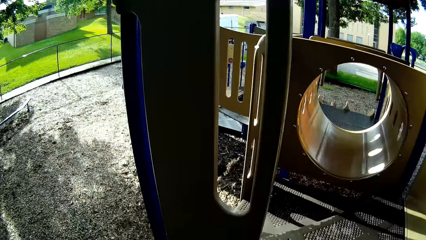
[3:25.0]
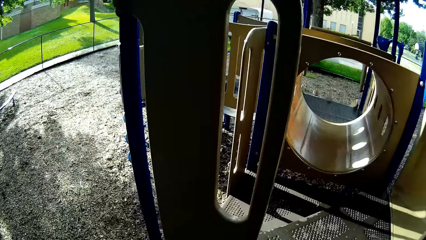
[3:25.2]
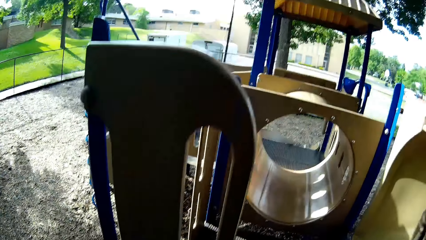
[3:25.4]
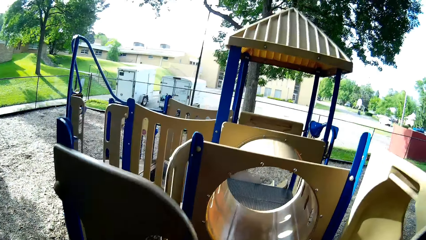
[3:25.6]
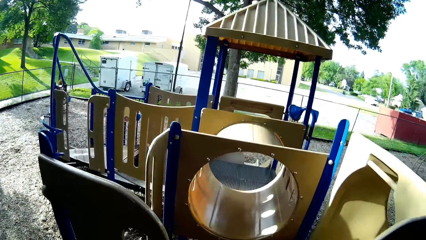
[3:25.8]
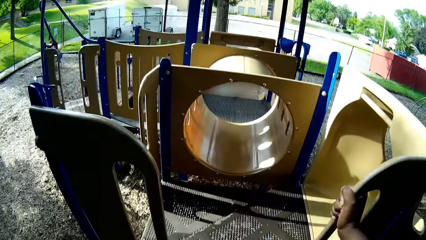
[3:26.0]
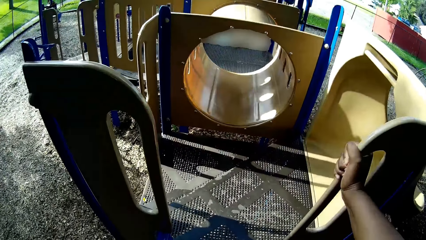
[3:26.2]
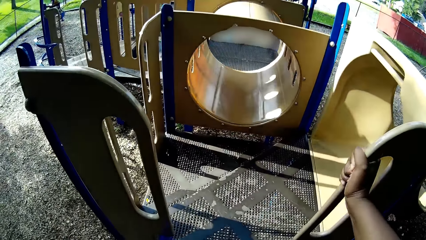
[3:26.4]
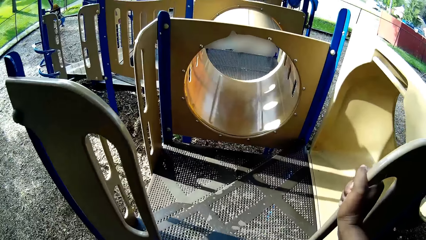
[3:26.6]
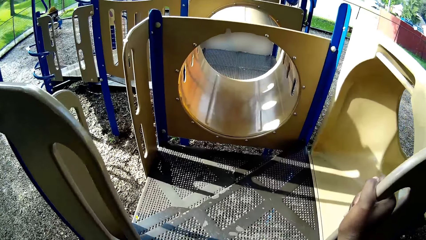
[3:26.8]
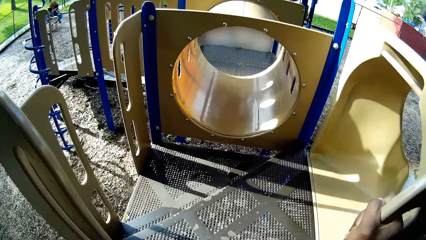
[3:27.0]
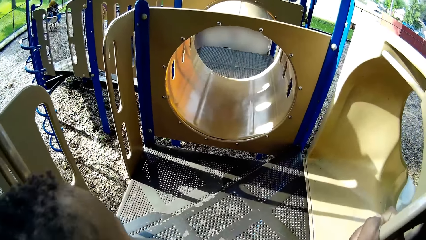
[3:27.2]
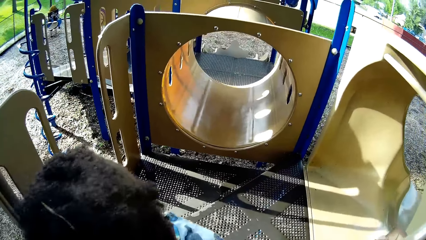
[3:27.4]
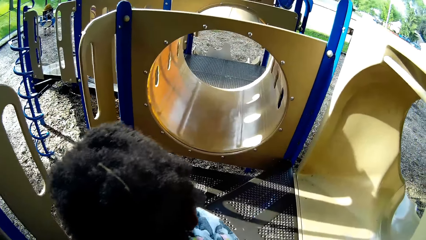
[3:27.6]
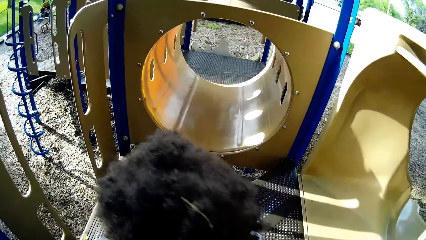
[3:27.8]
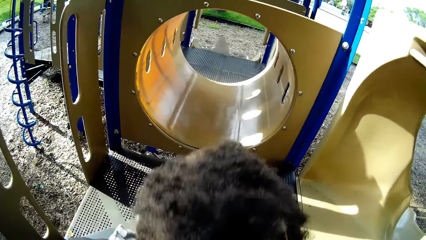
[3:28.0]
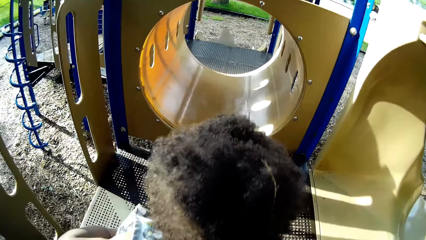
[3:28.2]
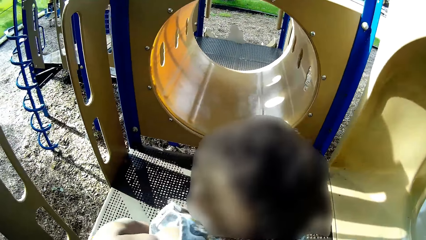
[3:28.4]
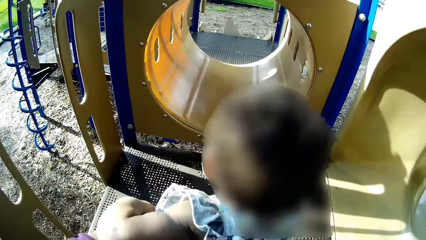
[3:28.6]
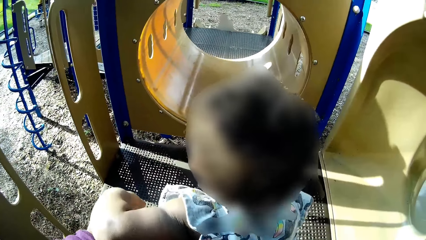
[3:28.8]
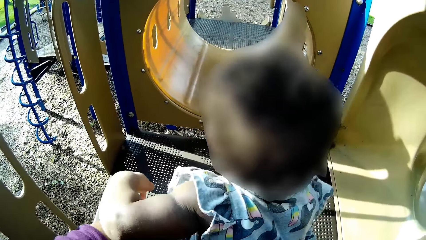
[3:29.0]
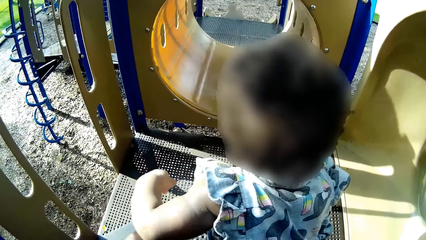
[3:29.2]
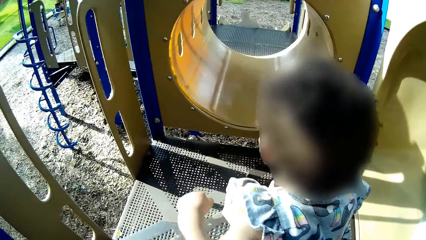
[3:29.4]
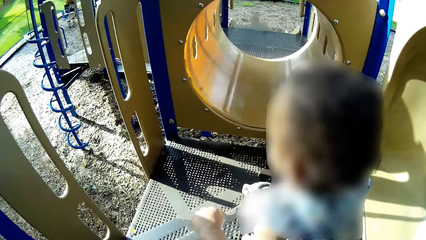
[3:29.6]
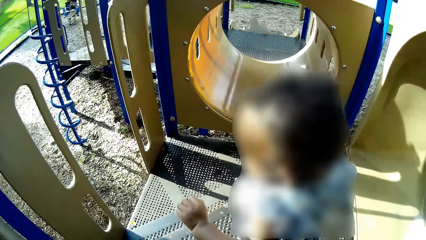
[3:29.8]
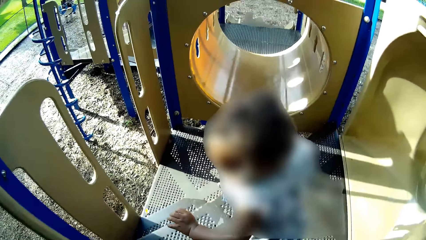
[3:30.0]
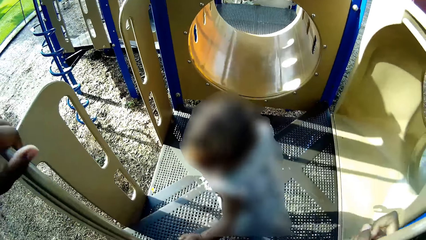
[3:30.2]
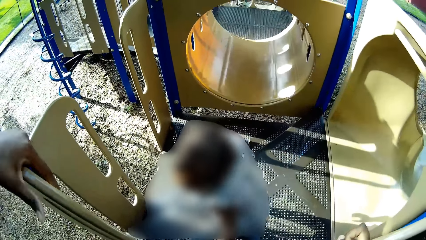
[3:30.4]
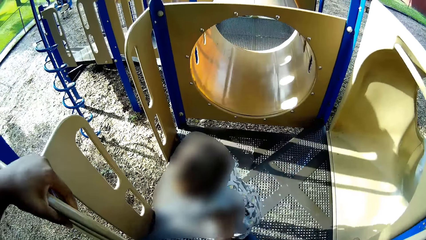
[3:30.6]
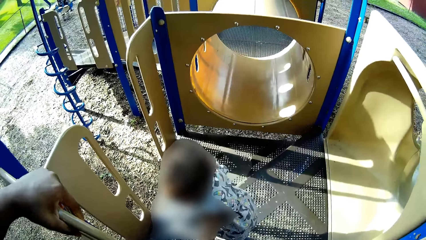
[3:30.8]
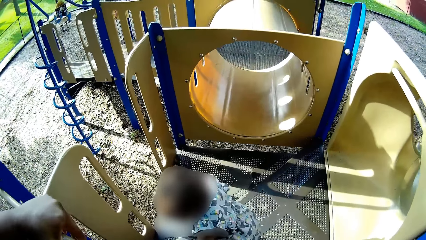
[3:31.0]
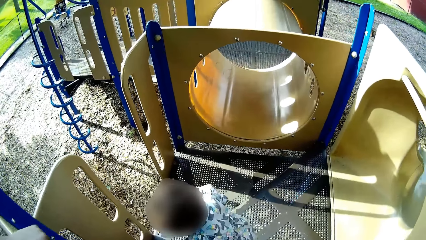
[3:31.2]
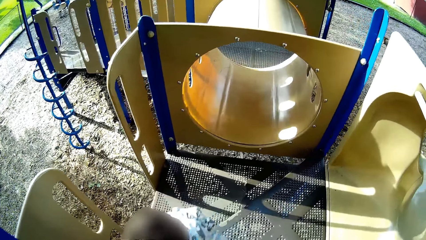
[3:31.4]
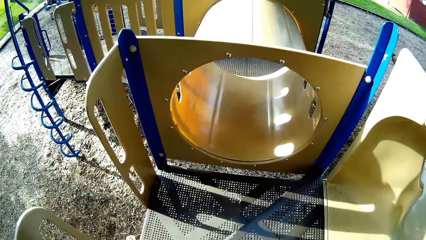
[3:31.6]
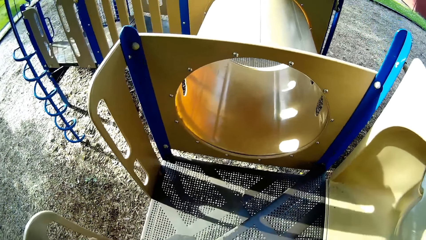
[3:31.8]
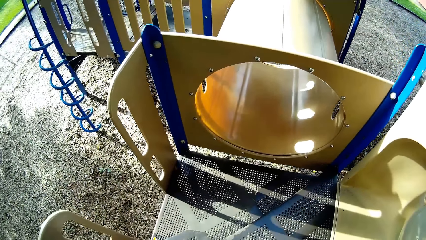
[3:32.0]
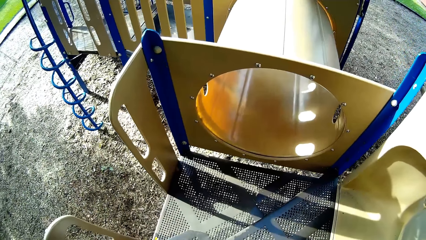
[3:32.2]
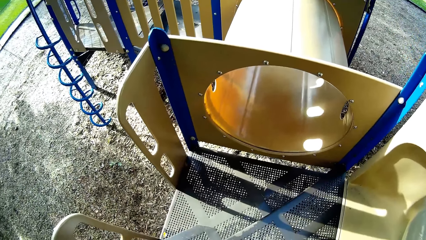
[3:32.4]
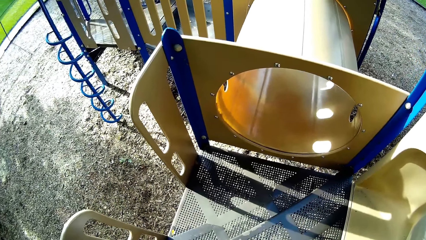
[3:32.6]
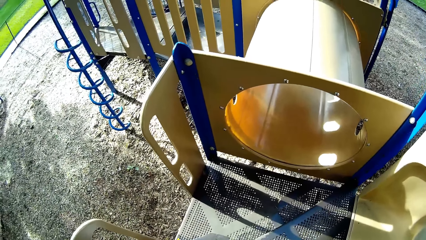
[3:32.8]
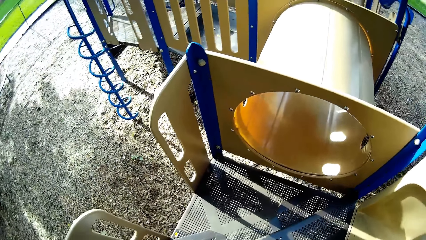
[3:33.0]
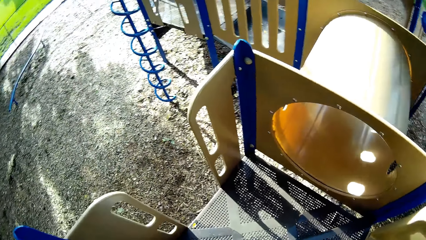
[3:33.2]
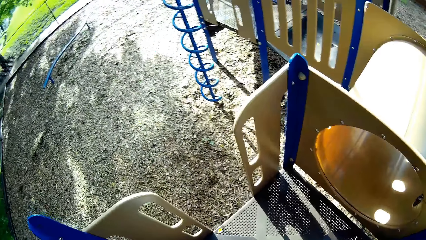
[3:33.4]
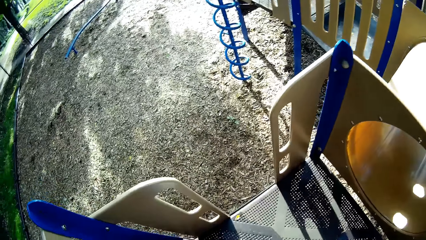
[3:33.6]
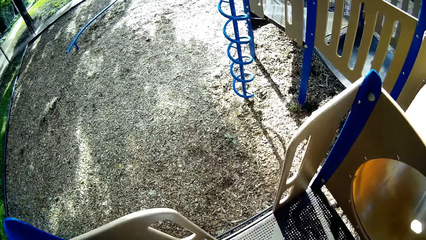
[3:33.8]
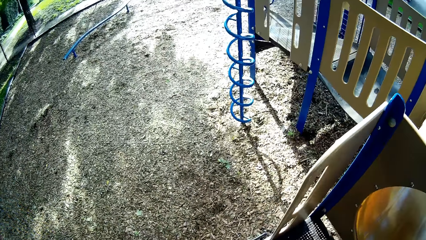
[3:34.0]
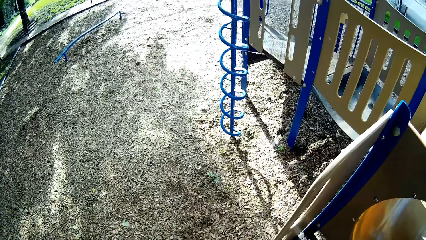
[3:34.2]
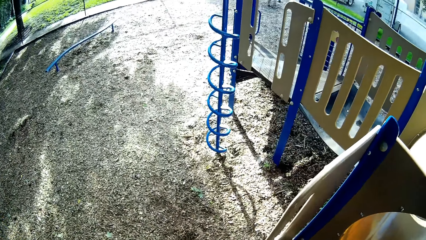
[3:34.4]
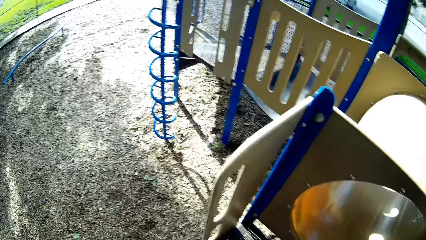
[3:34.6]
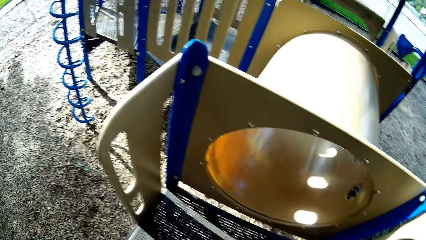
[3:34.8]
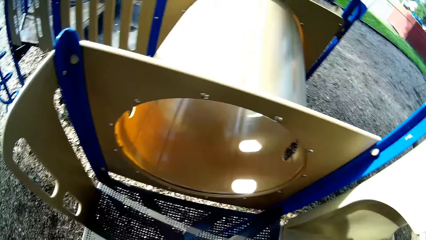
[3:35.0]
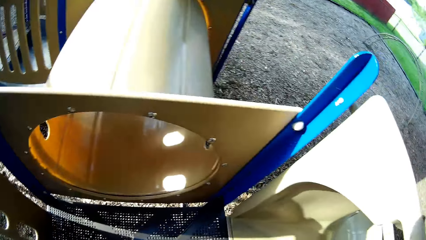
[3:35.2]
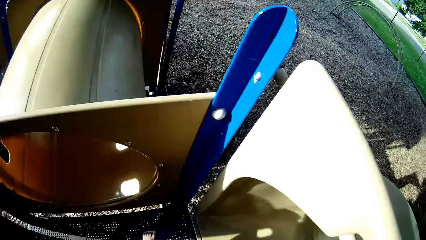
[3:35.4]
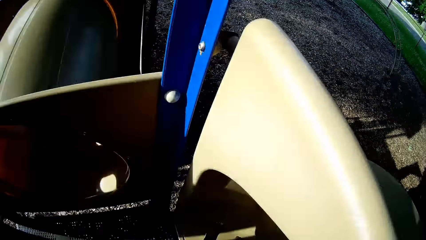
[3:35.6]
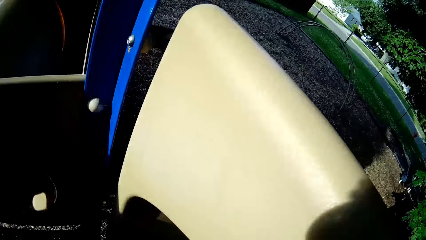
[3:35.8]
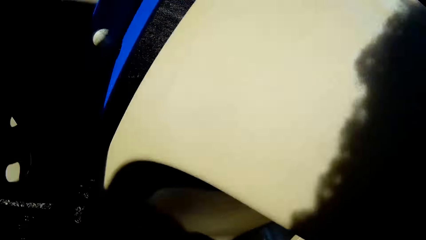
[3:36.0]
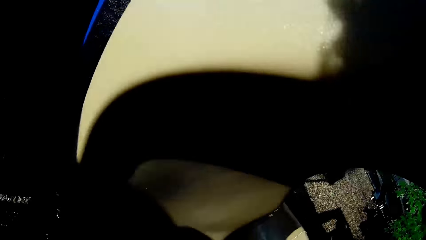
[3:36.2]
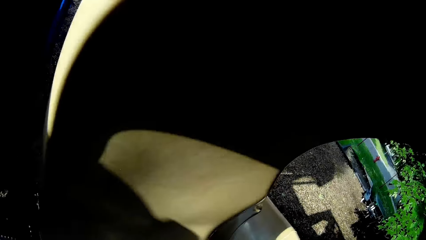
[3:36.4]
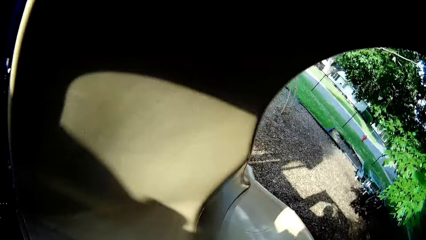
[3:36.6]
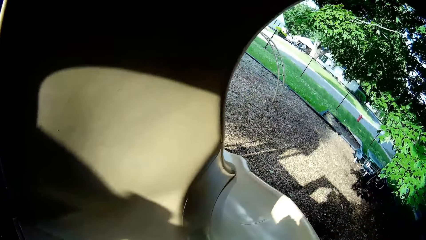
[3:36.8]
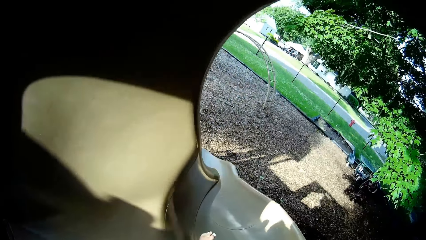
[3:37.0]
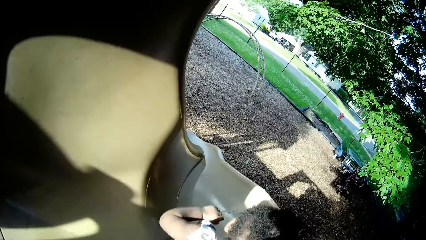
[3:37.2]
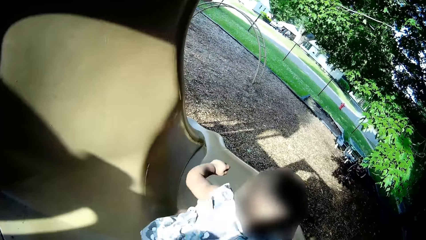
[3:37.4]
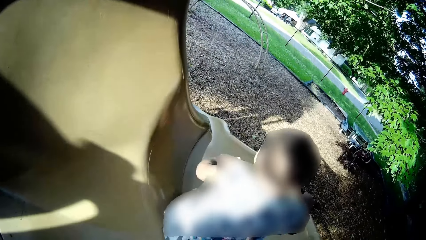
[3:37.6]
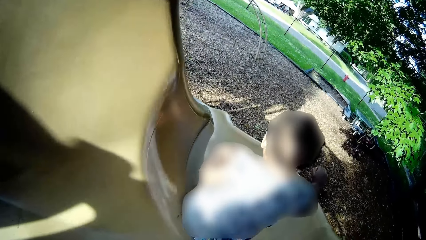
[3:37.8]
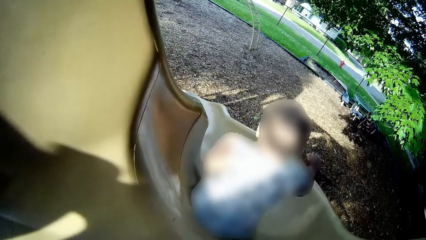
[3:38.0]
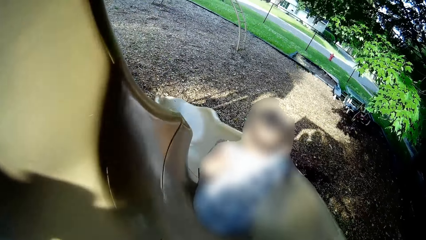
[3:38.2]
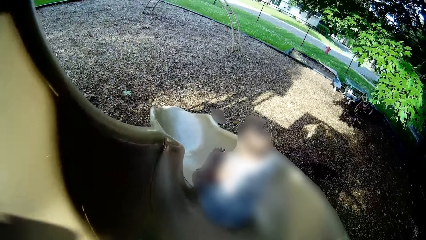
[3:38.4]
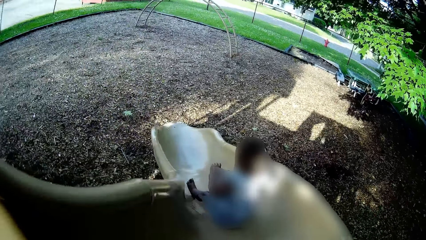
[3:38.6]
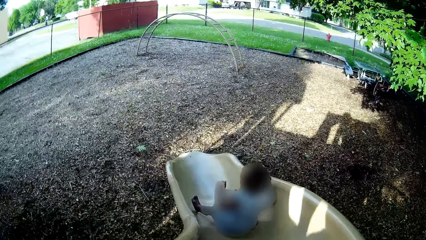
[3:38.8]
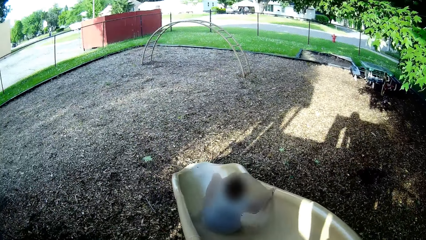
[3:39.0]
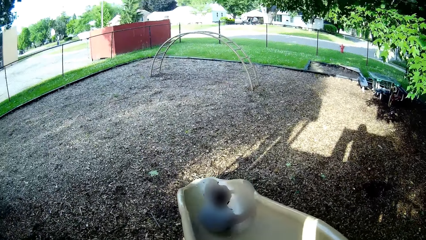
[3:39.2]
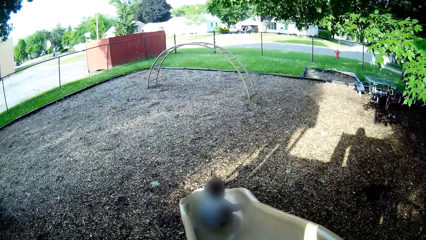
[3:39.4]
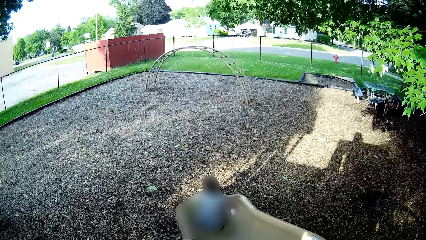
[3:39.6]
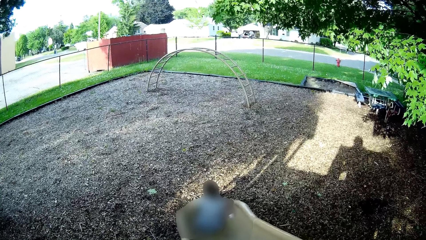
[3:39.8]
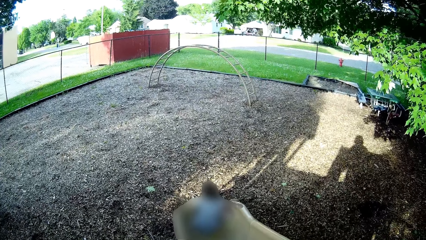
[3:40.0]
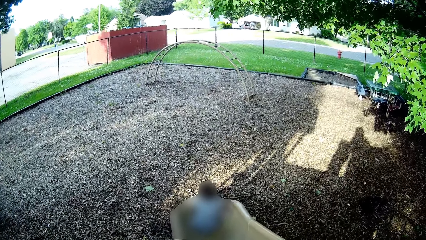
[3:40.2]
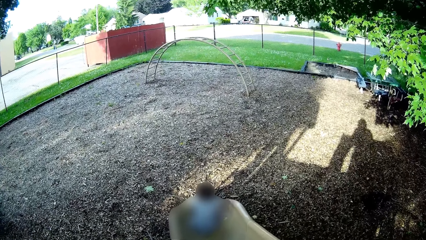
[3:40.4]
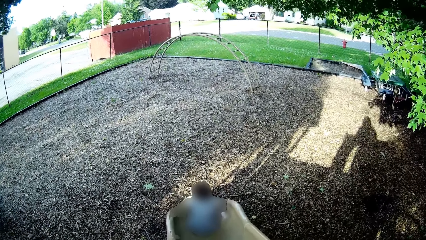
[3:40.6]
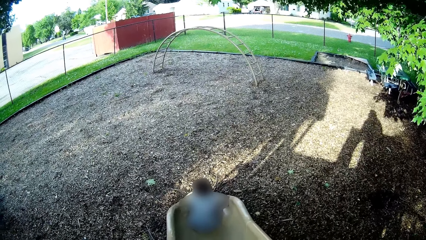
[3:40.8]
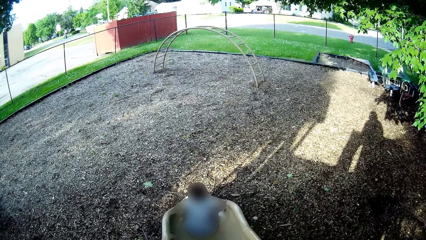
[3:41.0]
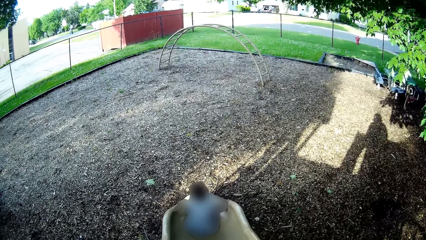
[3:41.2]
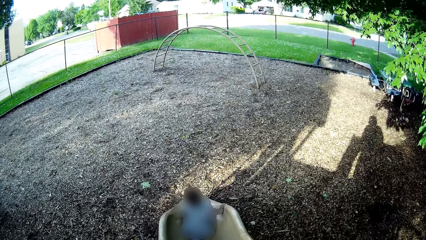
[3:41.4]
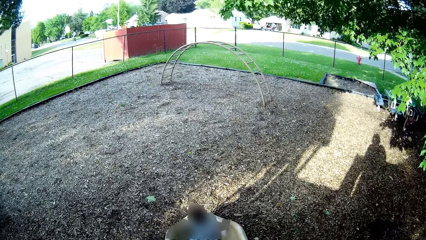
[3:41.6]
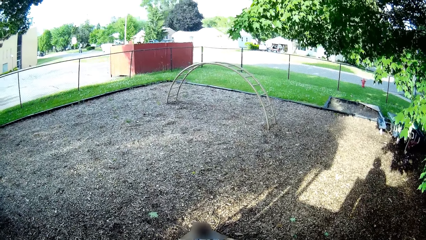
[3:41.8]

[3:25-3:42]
The camera wearer drops the girl on the slide with her left hand. The girl slides down the ramp on the stairs. The girl plays.
